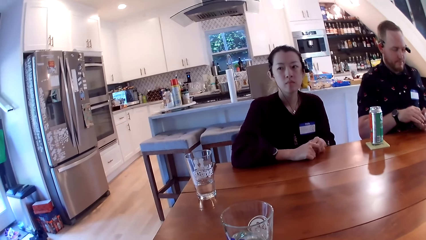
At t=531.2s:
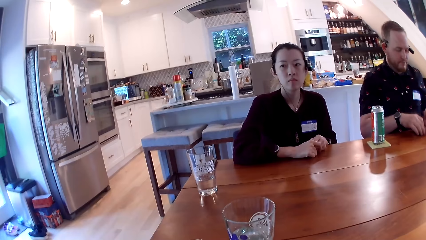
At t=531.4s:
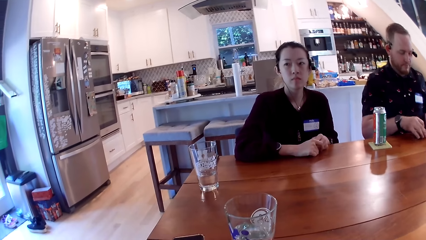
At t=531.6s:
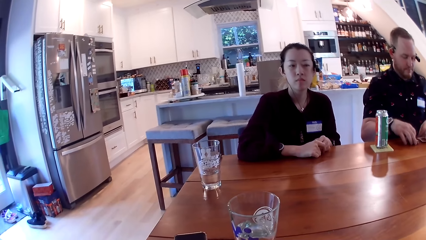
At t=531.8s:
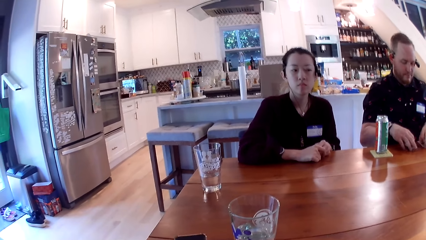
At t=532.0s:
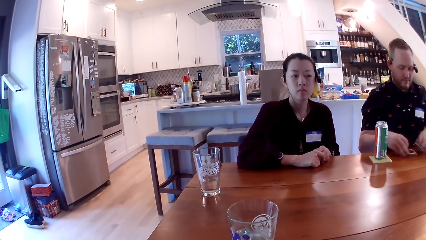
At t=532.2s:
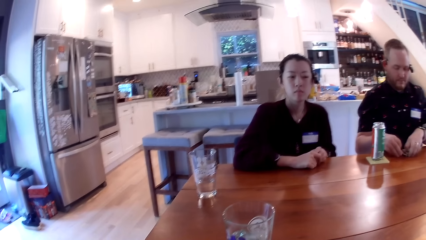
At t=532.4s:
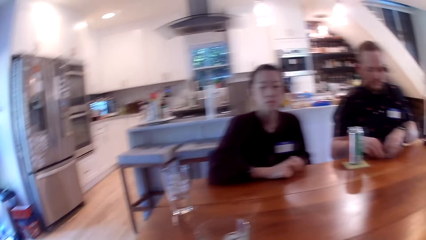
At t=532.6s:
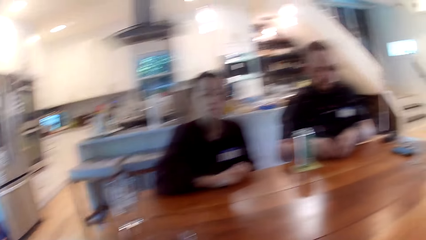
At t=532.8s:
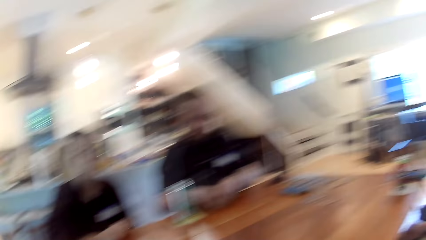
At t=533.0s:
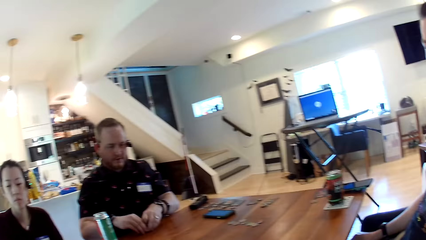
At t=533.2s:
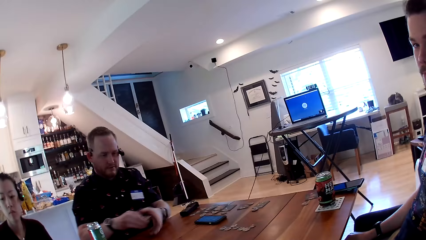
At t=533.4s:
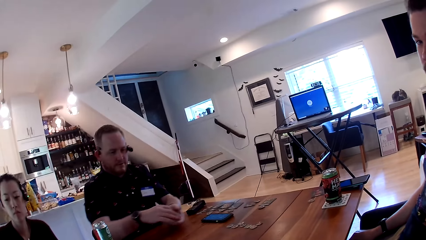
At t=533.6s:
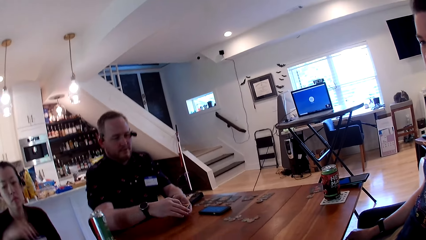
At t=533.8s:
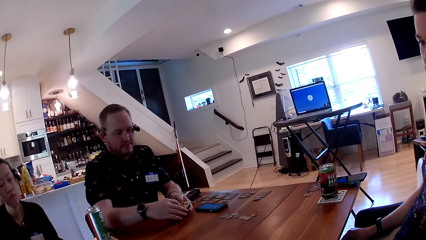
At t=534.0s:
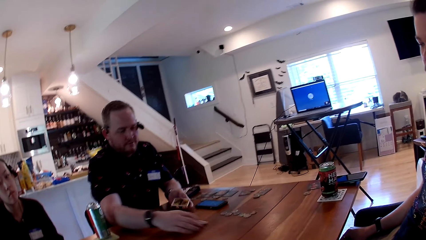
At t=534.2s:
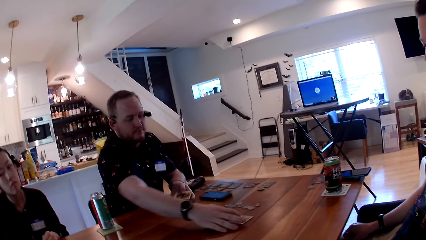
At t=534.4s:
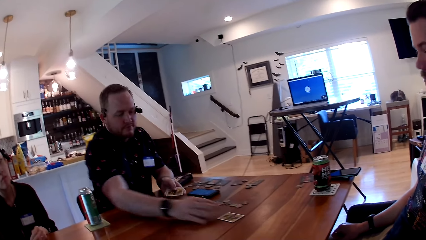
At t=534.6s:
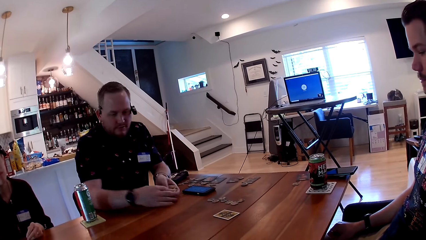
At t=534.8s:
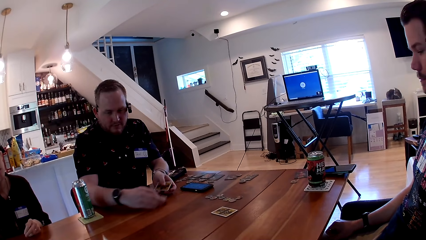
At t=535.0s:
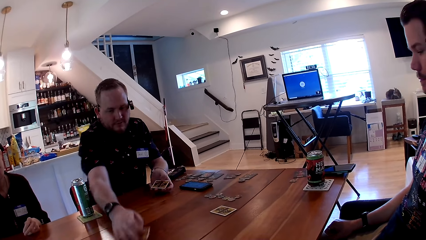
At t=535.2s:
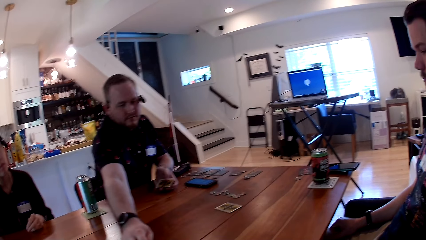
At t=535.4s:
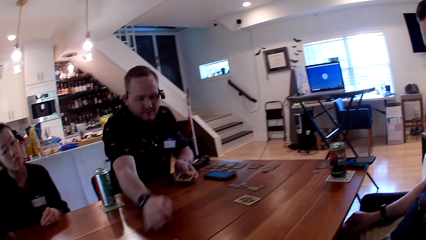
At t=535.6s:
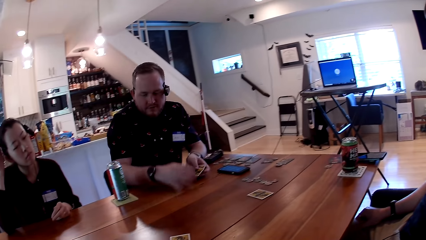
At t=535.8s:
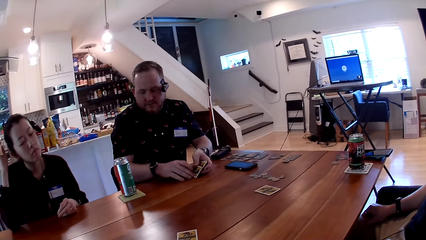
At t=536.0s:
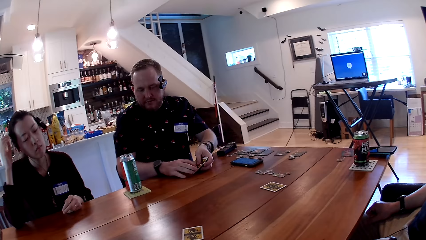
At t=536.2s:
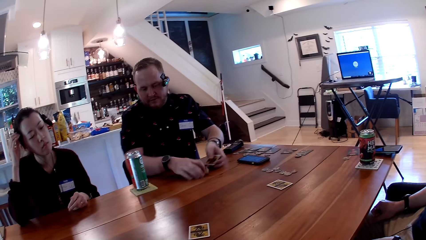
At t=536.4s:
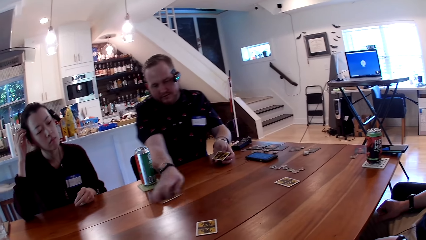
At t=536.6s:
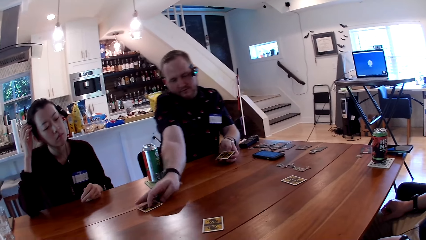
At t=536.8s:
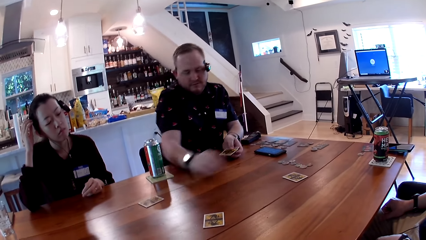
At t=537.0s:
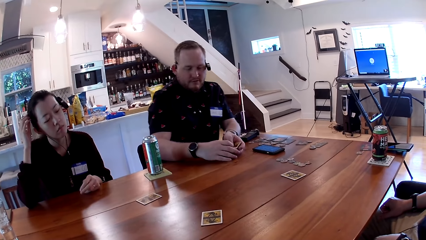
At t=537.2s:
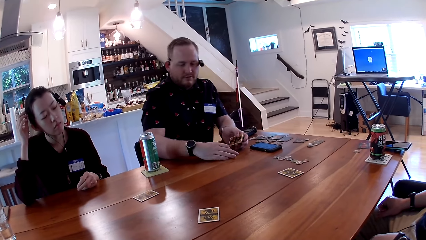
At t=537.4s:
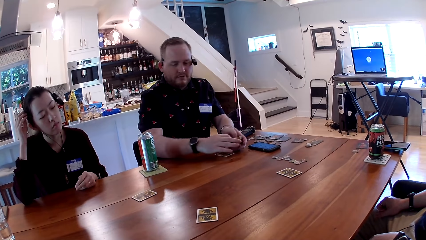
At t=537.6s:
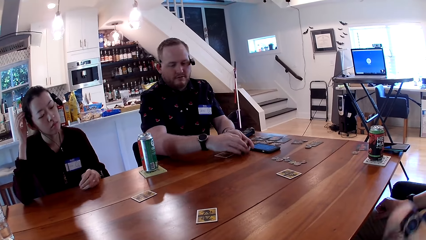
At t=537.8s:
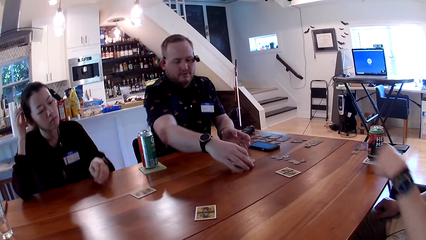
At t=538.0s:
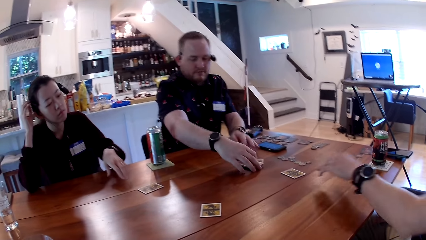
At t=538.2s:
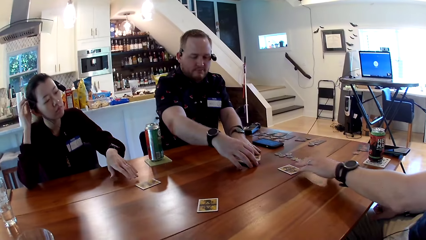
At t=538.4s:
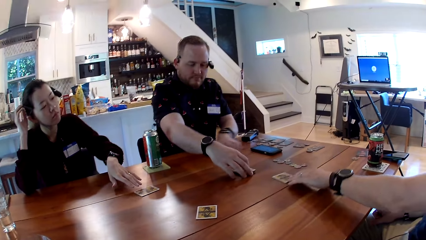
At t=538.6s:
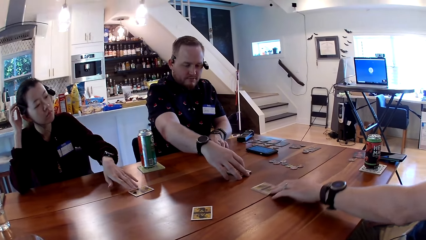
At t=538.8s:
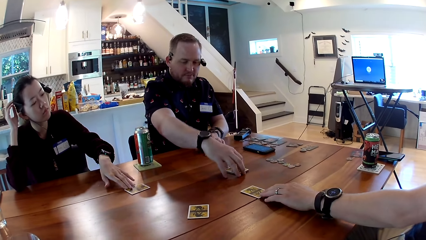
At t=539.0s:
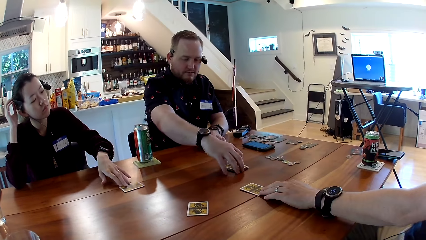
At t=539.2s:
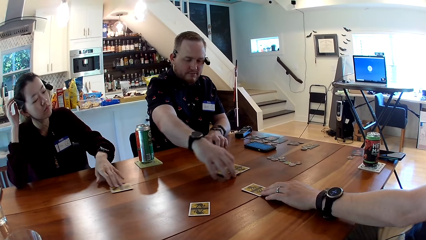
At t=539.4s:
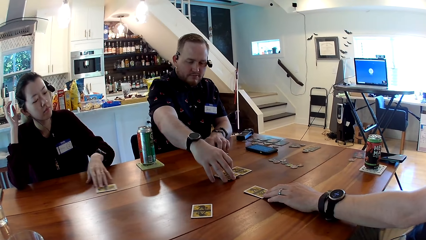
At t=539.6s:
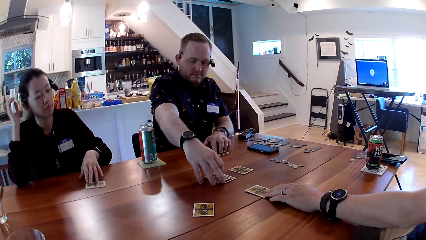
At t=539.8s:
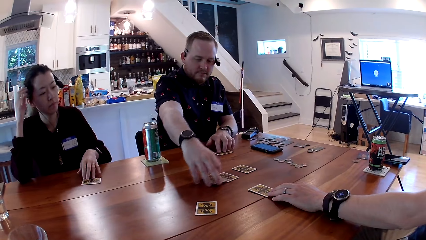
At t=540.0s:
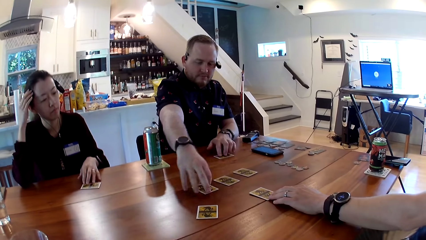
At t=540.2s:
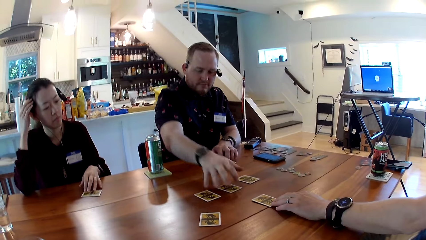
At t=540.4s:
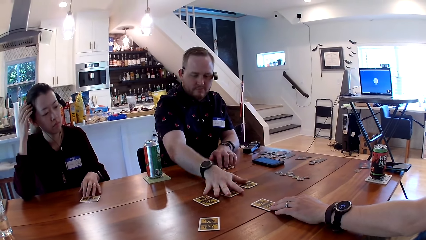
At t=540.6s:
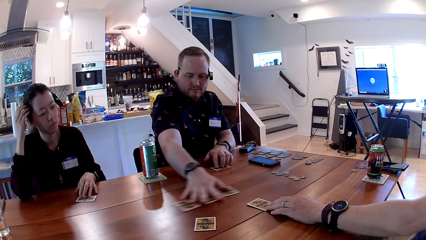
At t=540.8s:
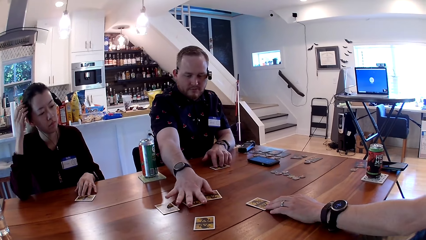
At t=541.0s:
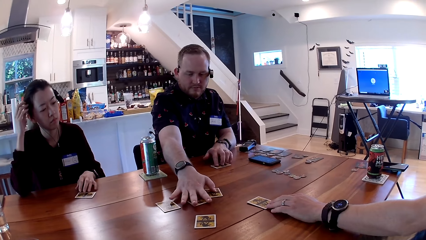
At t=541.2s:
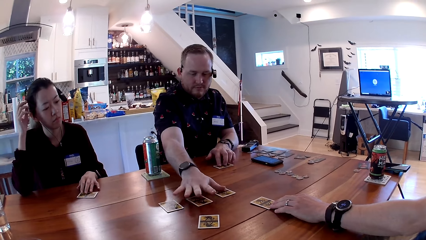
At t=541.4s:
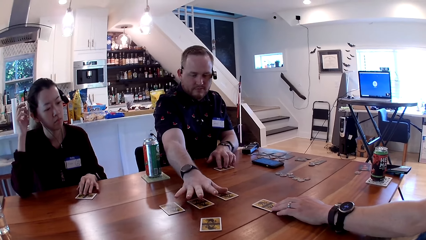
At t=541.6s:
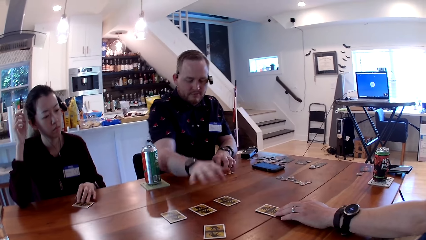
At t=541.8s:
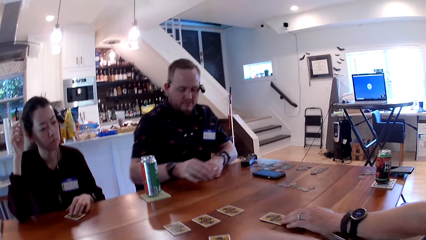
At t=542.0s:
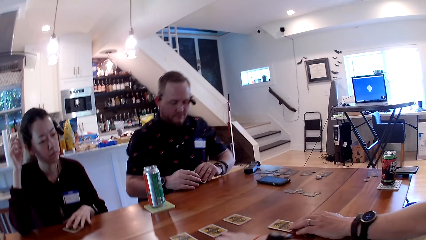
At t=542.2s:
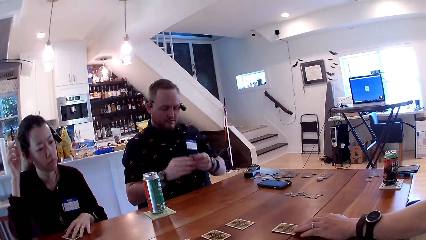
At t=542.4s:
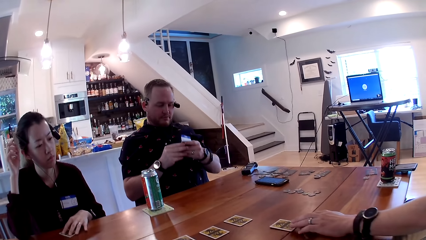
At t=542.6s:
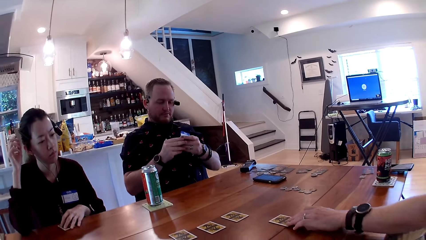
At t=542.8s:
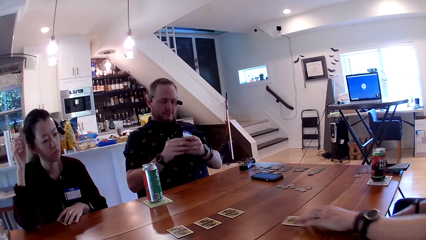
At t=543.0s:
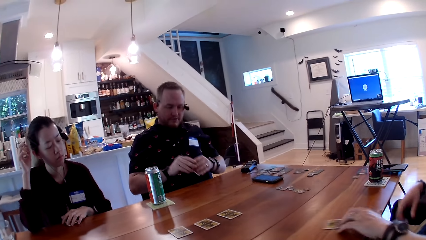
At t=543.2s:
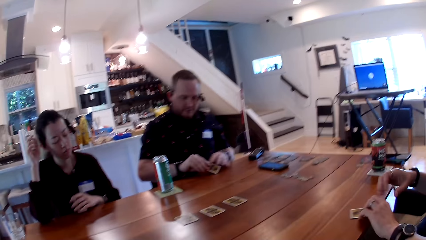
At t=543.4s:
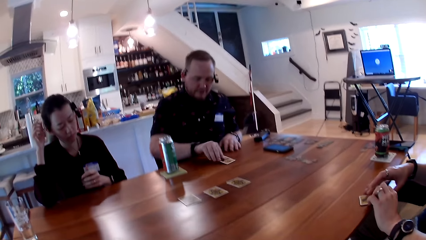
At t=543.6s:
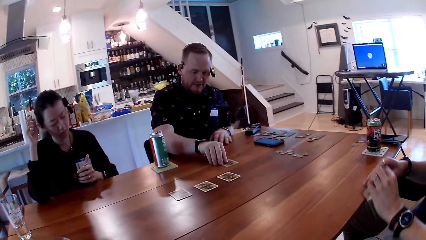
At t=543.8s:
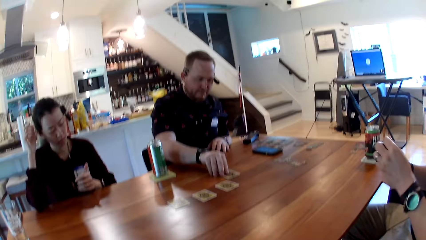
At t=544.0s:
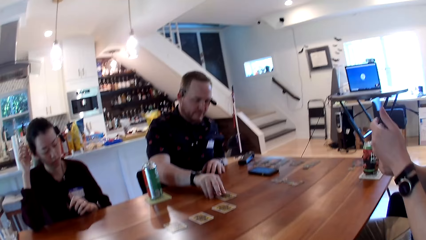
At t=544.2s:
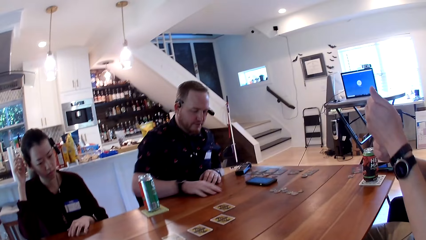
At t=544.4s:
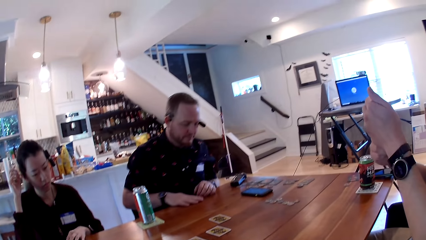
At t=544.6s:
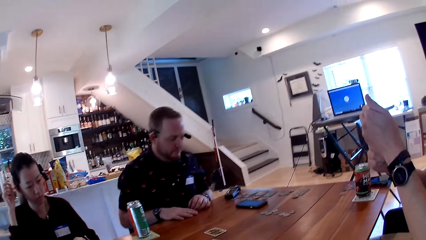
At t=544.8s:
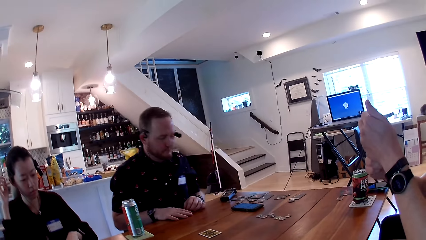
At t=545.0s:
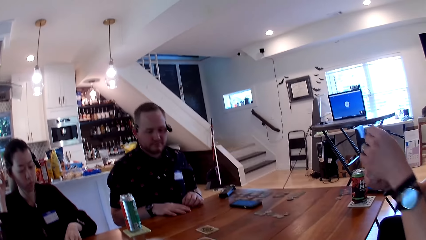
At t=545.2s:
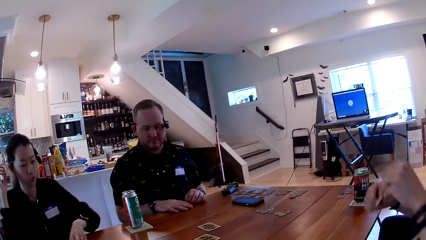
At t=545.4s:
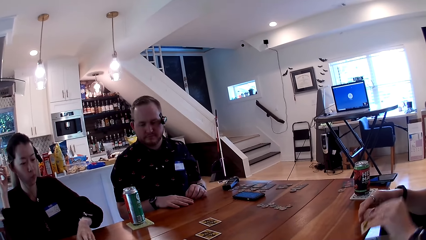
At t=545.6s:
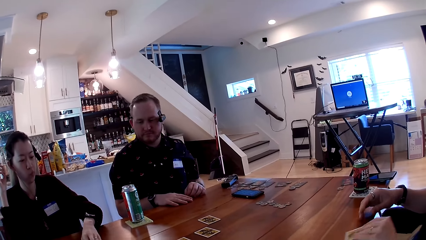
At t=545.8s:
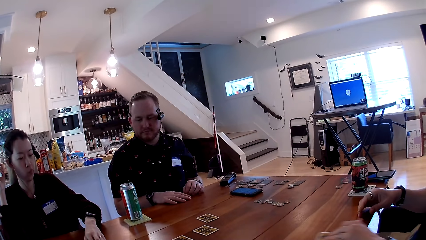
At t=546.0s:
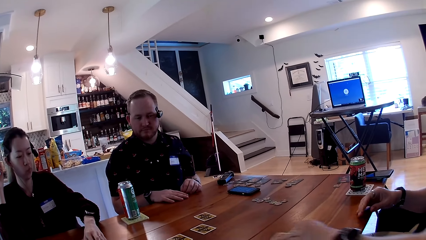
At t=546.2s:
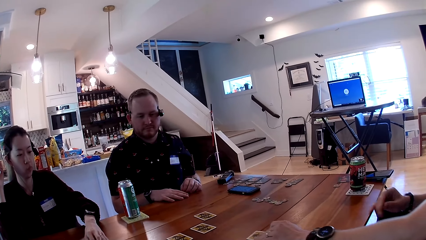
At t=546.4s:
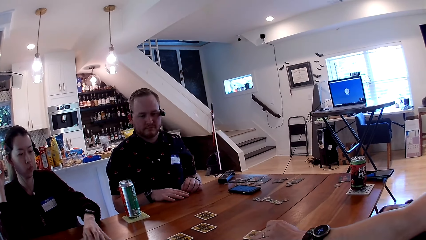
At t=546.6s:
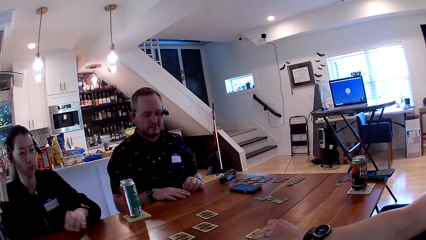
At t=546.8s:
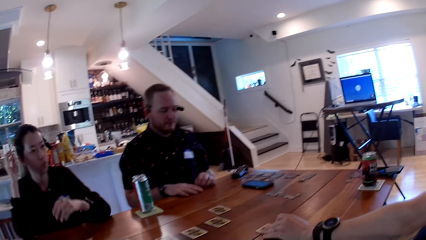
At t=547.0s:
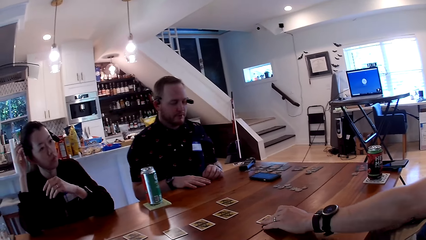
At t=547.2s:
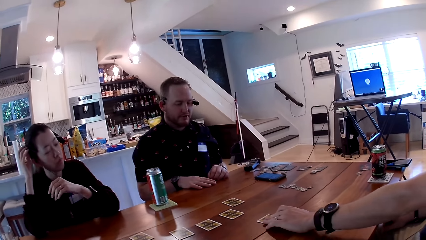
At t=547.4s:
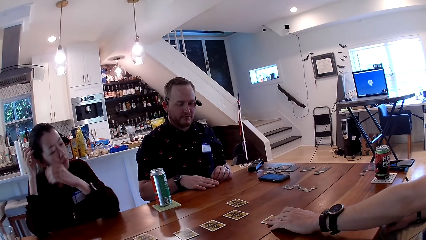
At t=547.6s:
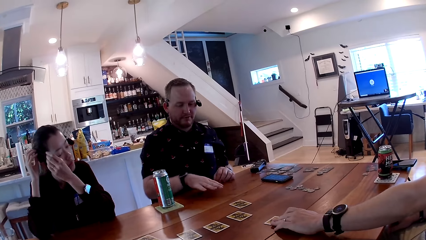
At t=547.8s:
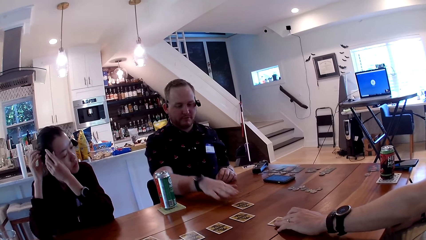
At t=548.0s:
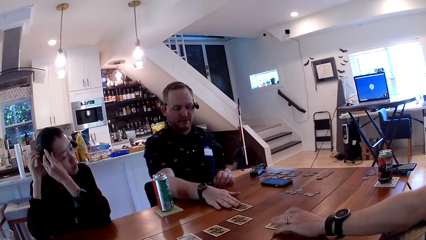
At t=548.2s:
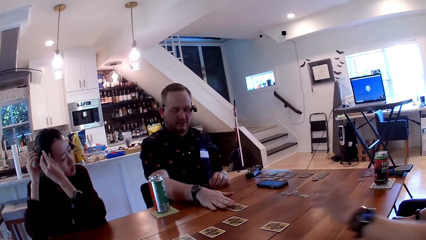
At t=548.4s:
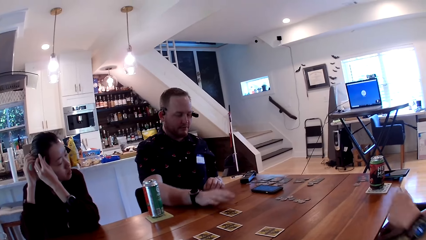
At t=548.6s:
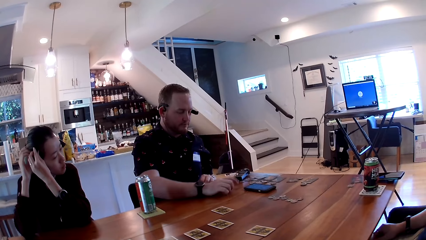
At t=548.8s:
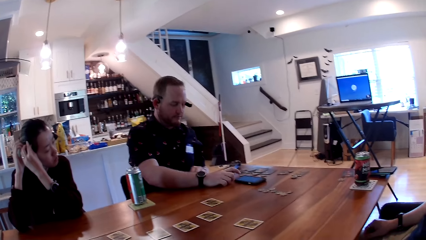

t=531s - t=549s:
A man shares the card to another man with his right hand. The first man shares the card to the camera wearer with his right hand. The first man shares the card to a woman with his right hand. The first man arranges the cards on the table with his hands. The other man moves the card on the table with his left hand. The woman moves the card on the table with her left hand. The camera wearer picks up a card from the table. The other man takes the card from the table with his left hand. The woman takes the card from the table with her left hand. The first man moves the card on the table with his right hand. The woman moves the card on the table with her left hand. The other man moves the card on the table with his left hand. The woman adjusts the earphone in her ear with her hands.
